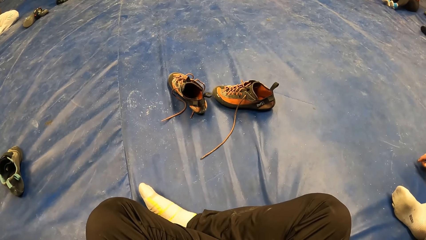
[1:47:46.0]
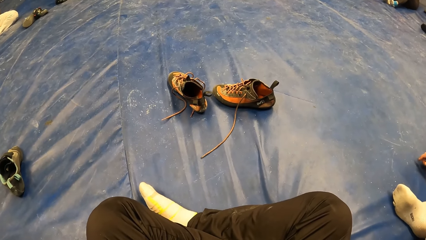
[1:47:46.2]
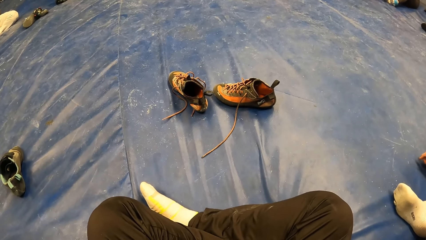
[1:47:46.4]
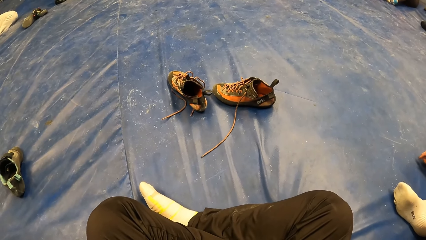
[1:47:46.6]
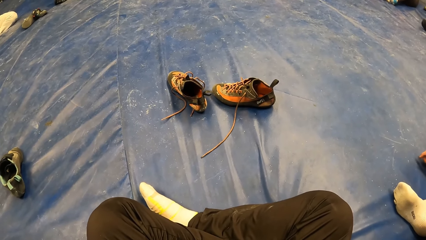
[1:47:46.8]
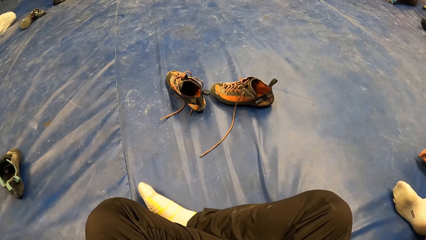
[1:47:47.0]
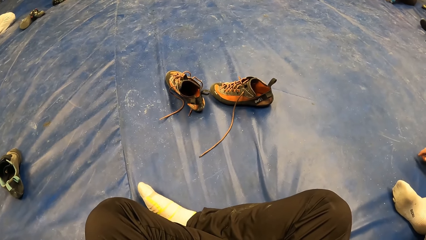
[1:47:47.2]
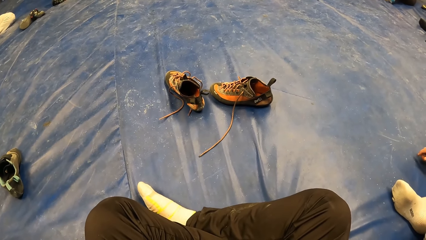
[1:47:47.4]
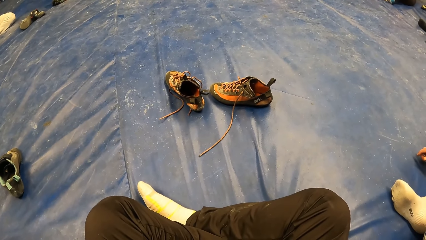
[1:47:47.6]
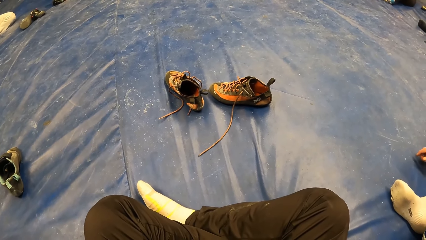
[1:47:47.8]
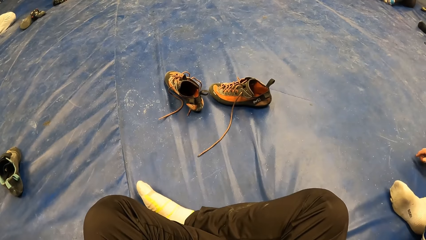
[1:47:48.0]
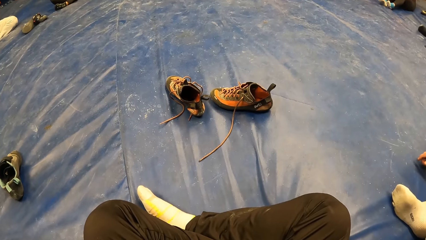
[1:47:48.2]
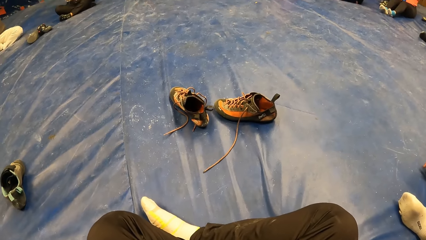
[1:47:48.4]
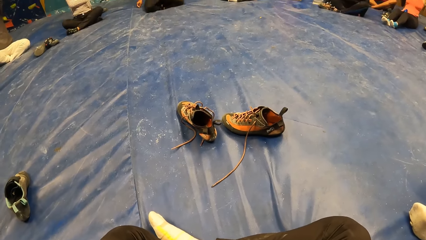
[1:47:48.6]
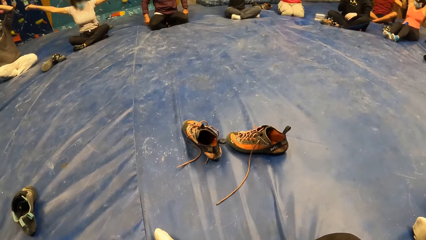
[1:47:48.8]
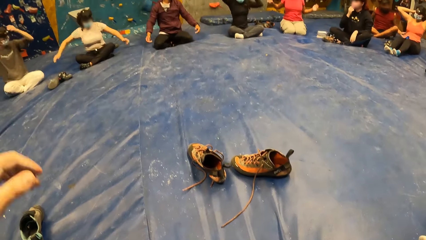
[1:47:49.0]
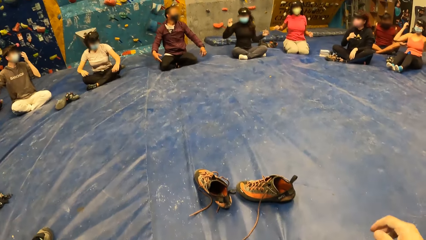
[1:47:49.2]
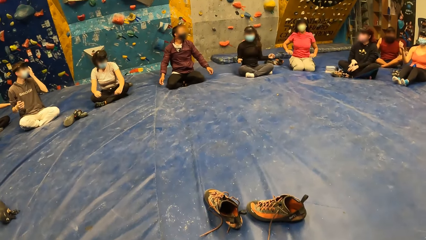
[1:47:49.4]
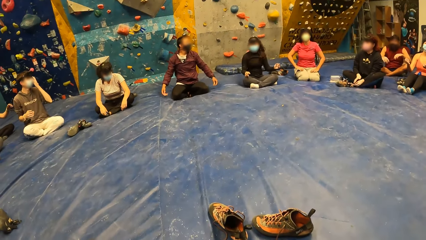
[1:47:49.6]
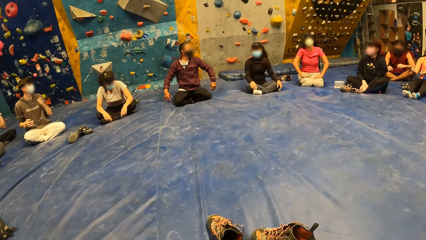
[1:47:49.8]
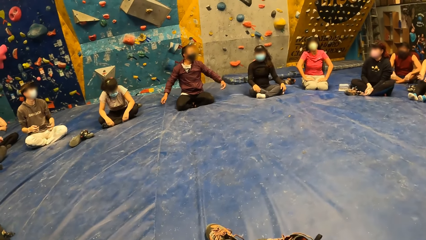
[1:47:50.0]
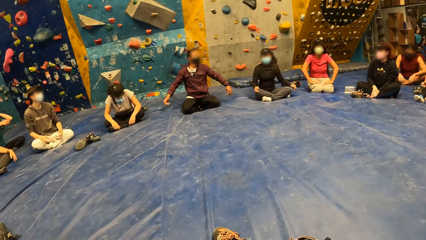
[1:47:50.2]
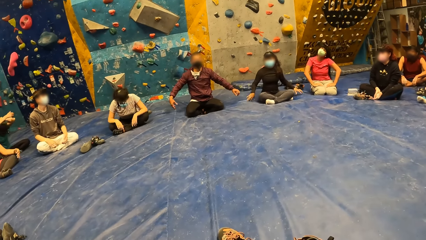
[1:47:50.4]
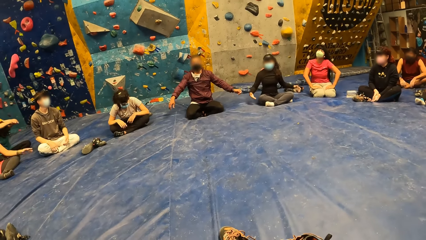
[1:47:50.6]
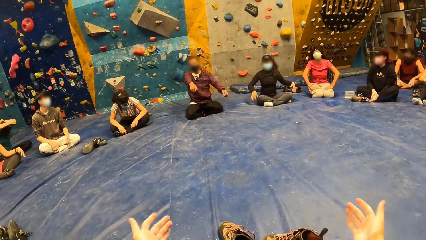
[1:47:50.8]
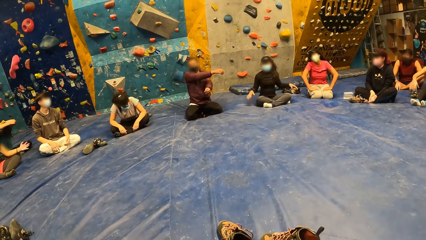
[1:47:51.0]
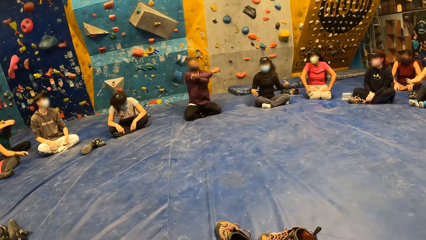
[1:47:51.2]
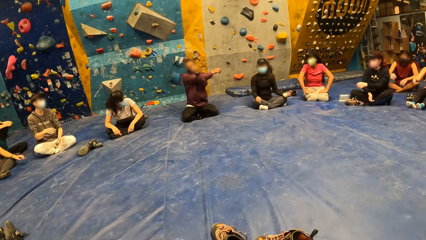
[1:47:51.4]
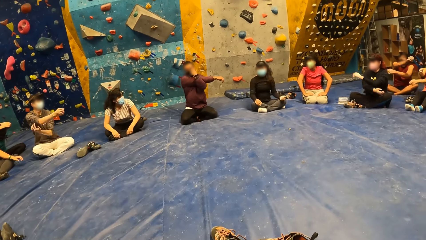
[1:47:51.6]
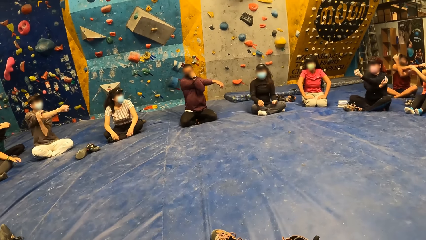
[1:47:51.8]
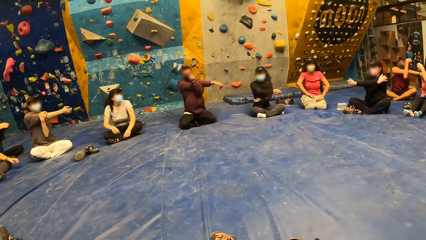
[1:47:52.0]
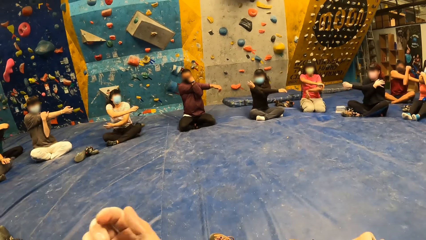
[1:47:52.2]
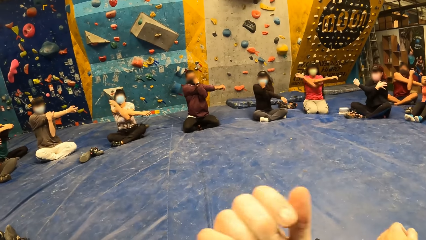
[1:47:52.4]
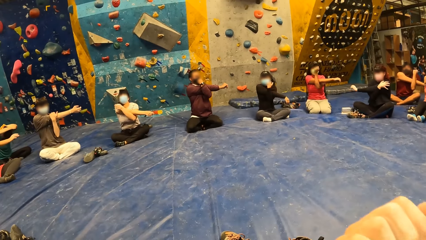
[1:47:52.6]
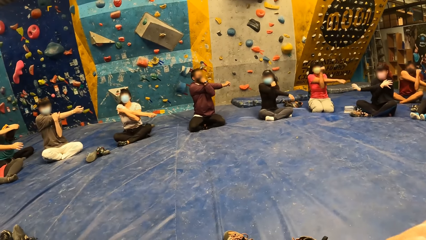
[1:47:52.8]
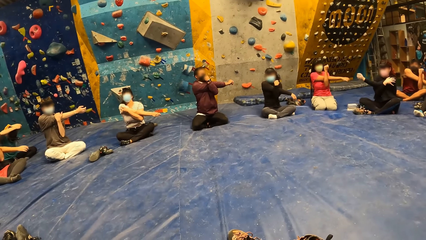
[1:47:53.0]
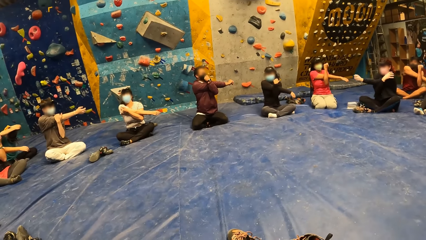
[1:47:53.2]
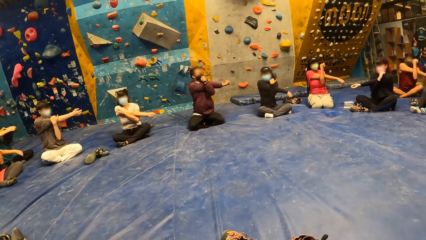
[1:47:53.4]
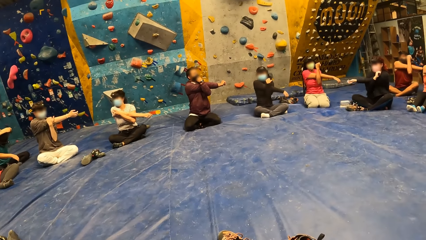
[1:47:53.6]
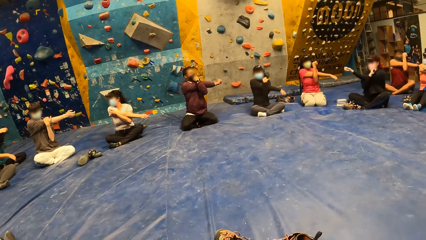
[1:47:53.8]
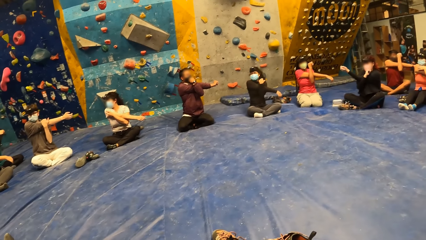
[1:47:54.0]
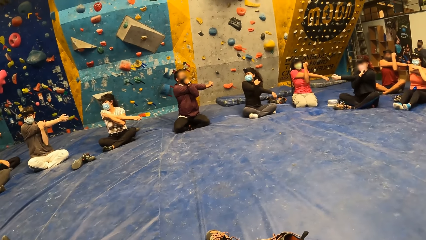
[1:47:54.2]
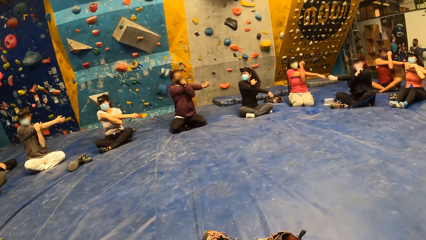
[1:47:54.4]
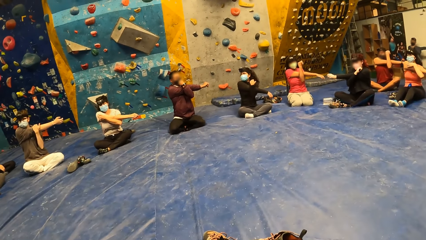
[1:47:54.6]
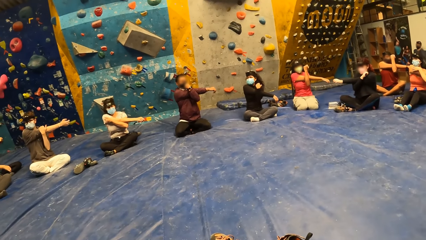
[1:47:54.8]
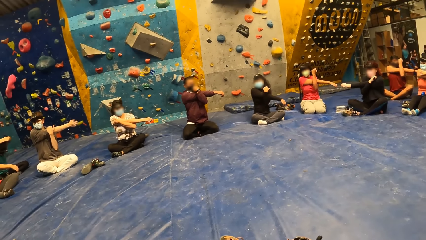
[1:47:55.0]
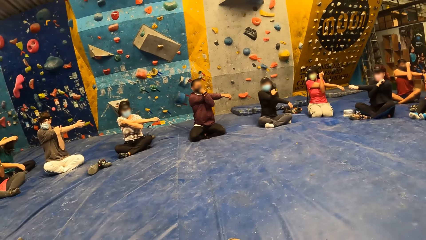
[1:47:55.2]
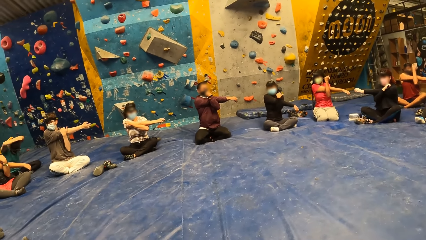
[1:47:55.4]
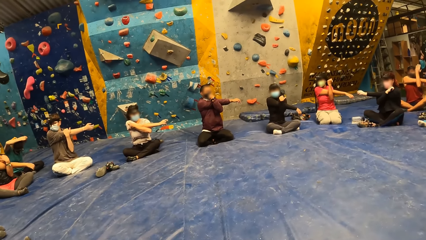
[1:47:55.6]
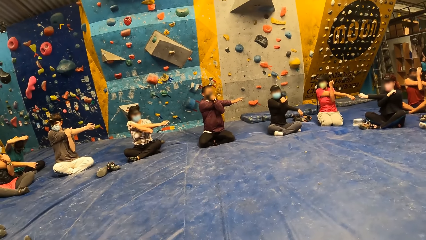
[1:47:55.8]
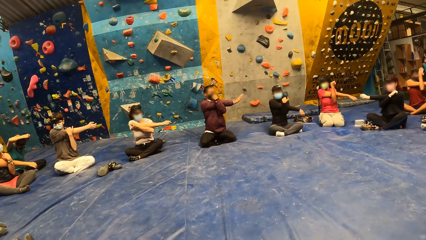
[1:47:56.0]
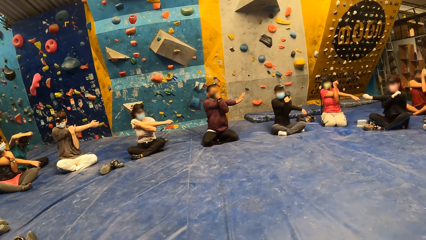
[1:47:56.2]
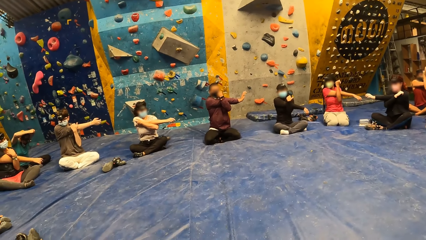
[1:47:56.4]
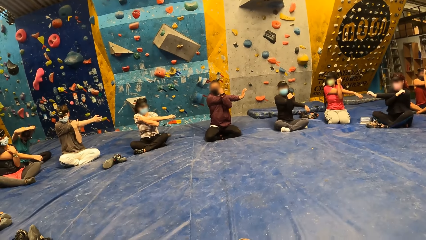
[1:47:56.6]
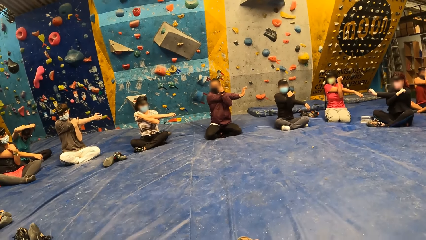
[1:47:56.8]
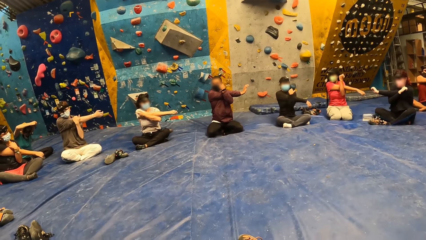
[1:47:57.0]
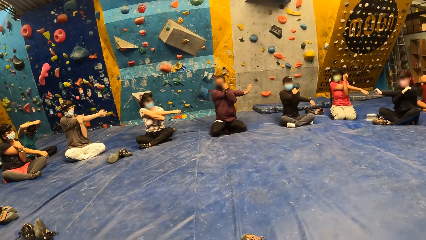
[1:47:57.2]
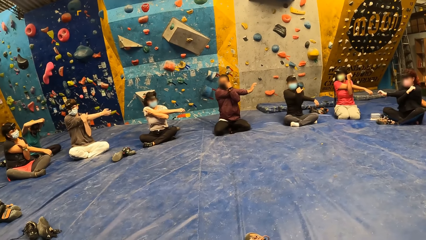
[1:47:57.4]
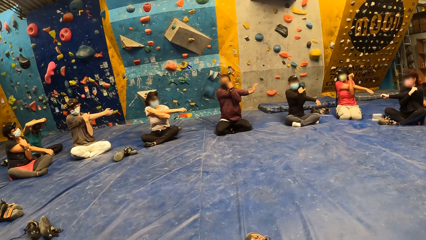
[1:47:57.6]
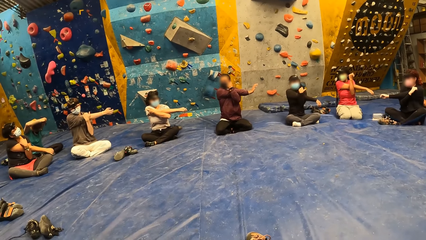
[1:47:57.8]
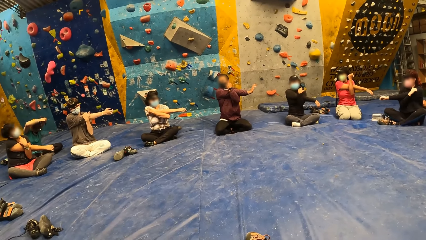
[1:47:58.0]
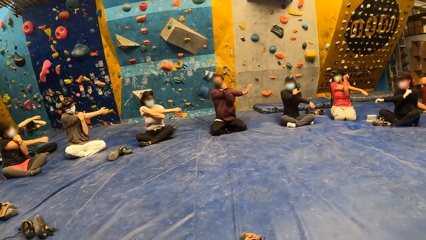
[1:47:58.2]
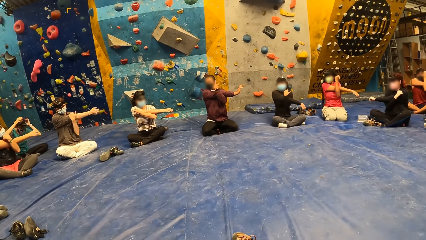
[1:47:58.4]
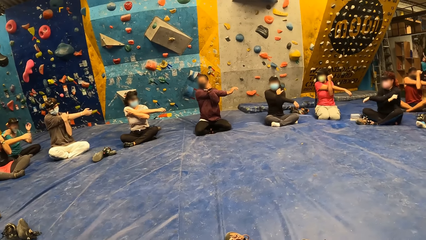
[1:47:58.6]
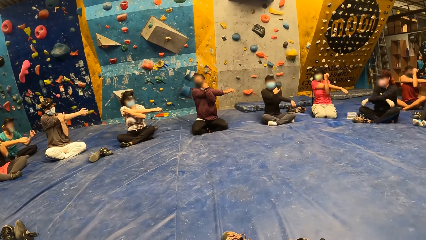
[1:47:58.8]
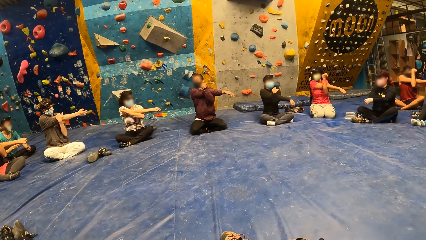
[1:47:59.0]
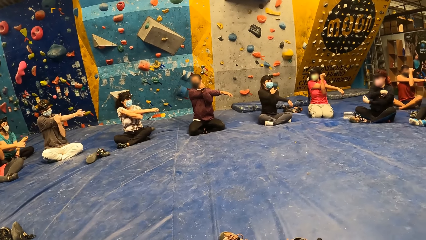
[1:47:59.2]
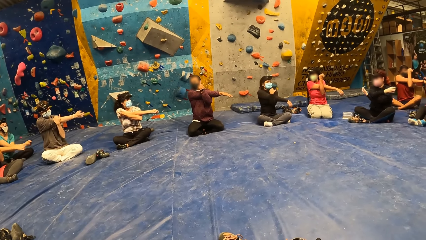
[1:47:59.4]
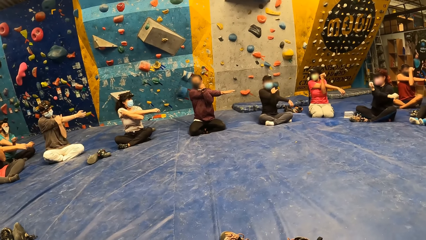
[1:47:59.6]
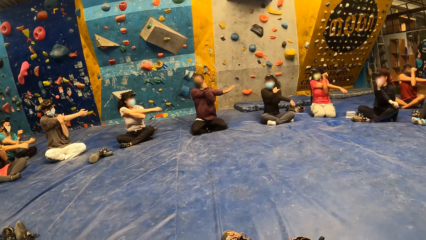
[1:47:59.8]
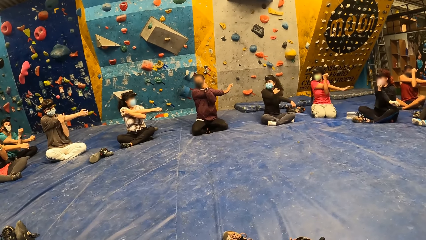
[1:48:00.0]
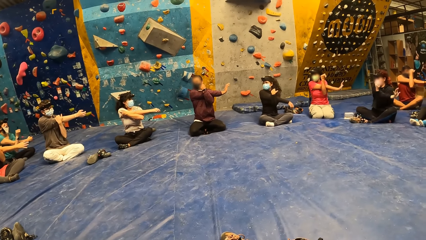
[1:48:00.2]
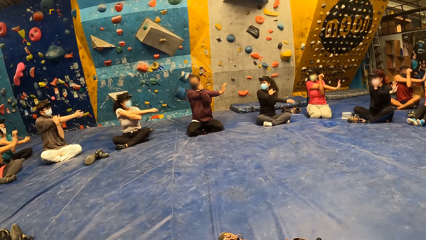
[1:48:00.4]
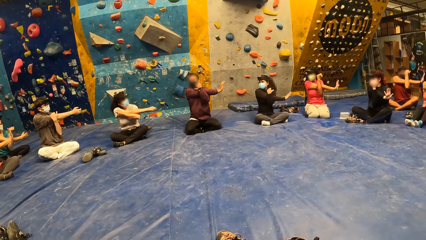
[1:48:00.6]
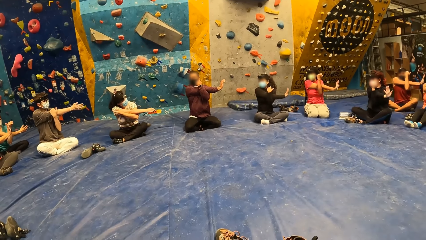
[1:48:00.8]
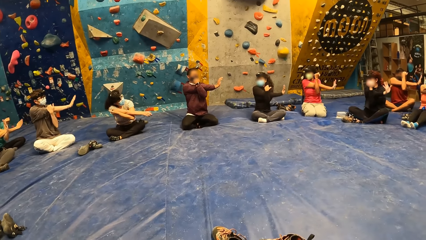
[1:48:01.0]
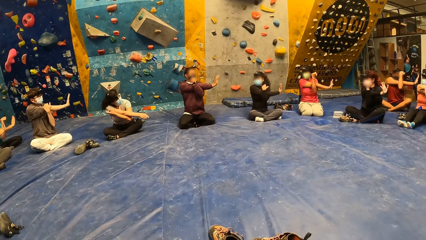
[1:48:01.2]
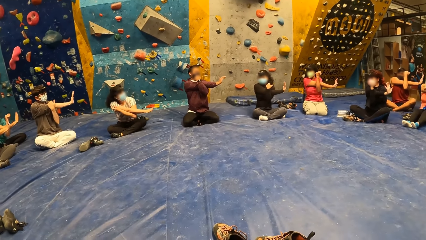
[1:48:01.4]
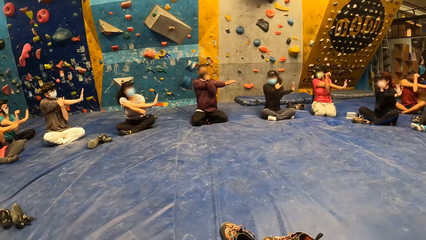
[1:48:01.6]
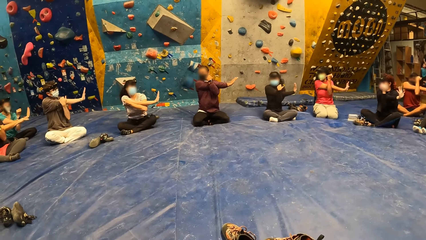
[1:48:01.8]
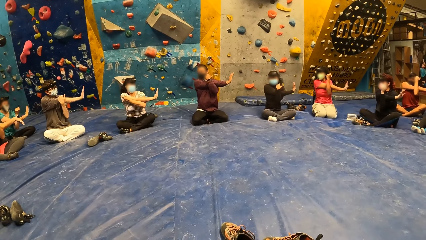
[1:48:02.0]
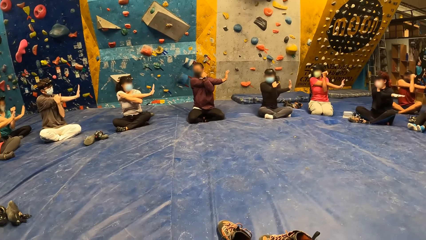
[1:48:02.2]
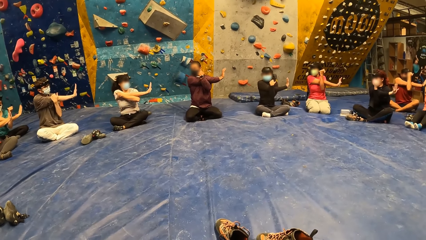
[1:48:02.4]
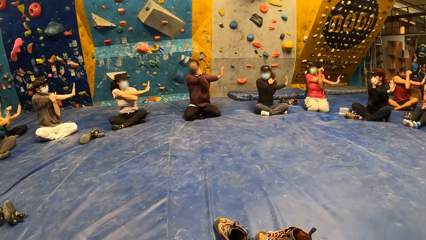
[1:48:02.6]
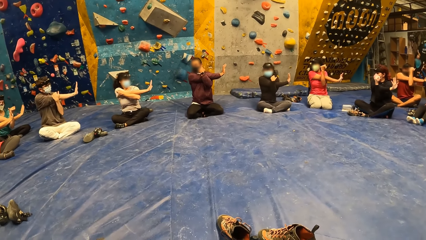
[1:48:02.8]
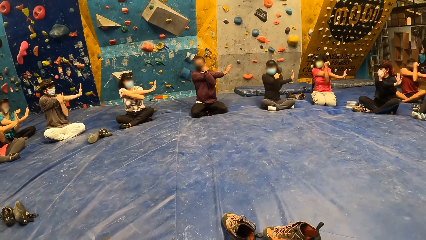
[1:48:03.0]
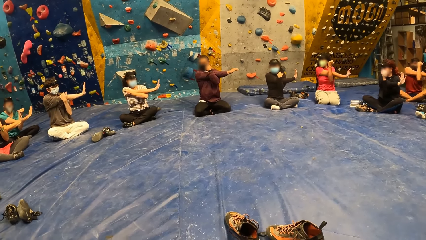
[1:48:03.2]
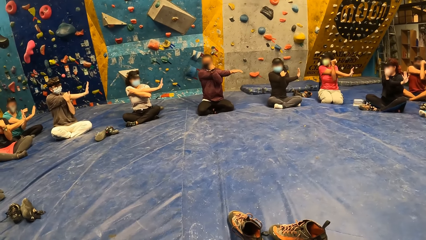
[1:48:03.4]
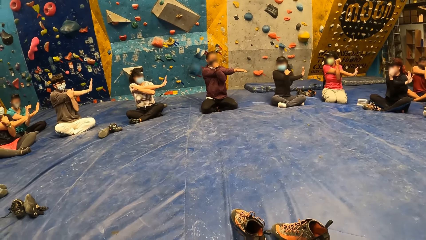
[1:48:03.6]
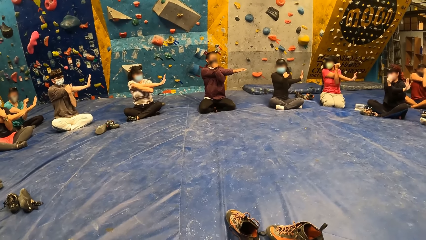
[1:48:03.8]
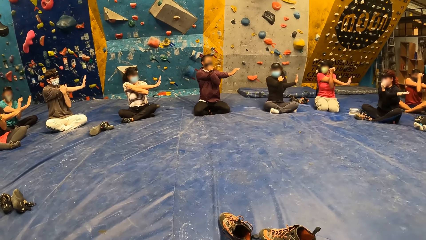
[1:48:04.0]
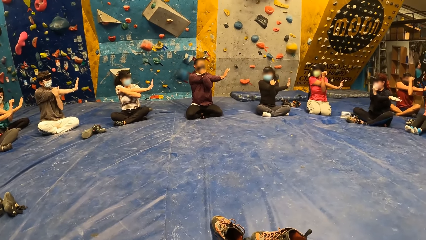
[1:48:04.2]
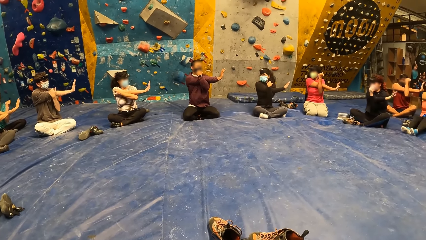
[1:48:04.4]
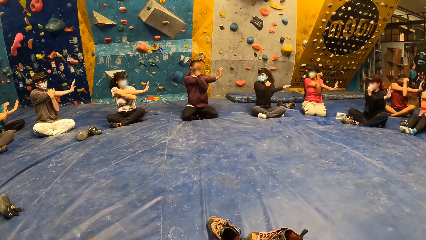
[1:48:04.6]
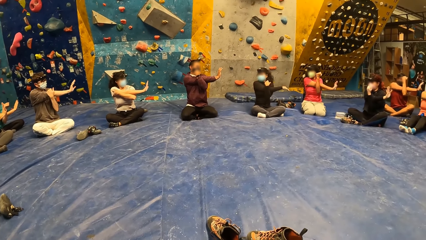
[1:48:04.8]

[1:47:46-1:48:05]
The woman removes her hands from her head with the group of people in the gym. She places her stretched right hand on her left elbow with the group of people in the gym.
